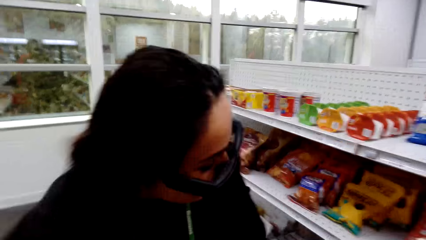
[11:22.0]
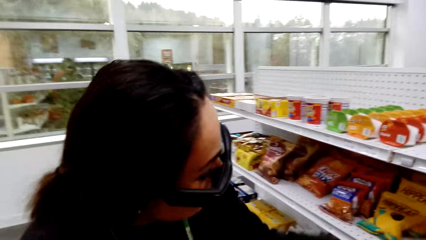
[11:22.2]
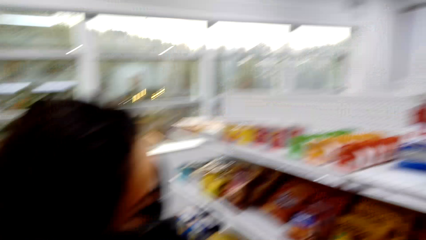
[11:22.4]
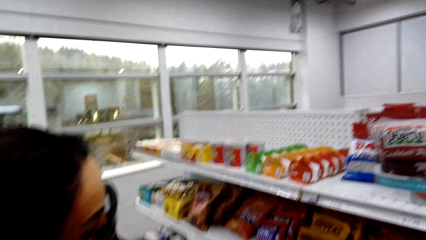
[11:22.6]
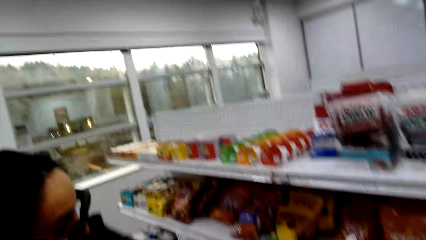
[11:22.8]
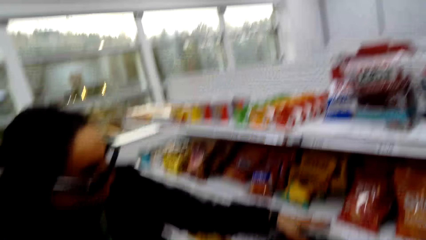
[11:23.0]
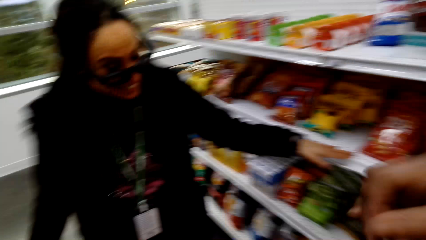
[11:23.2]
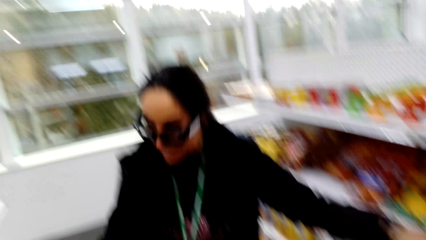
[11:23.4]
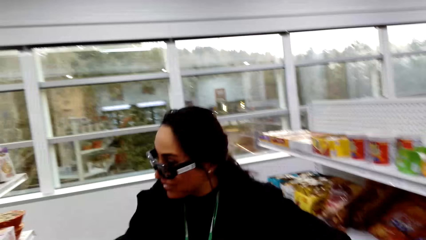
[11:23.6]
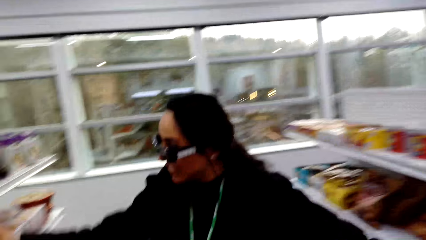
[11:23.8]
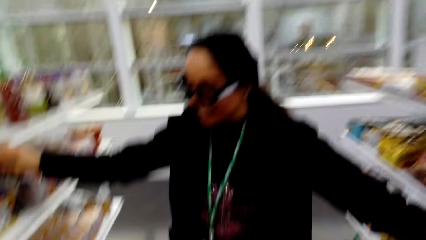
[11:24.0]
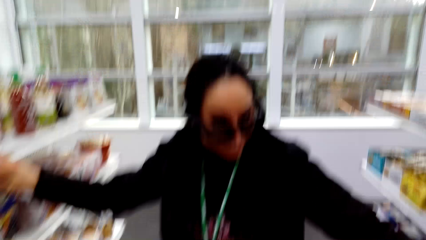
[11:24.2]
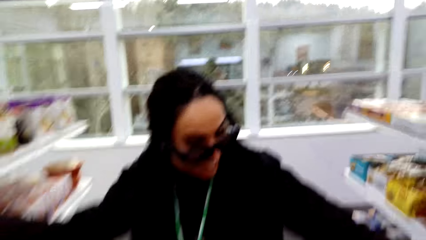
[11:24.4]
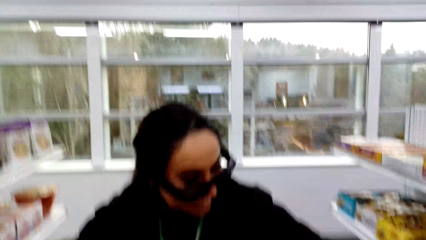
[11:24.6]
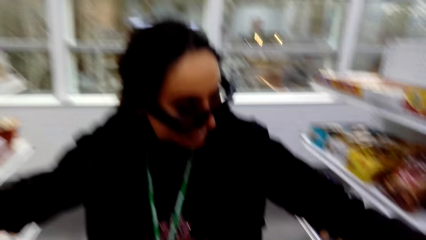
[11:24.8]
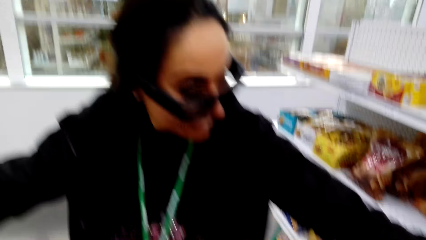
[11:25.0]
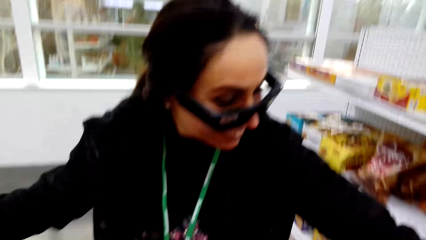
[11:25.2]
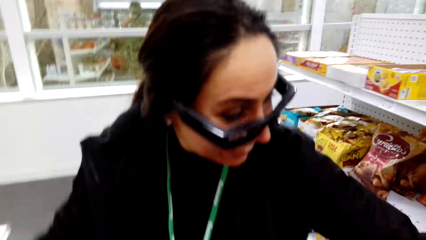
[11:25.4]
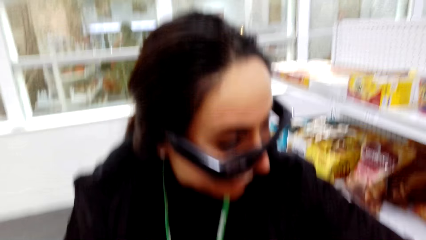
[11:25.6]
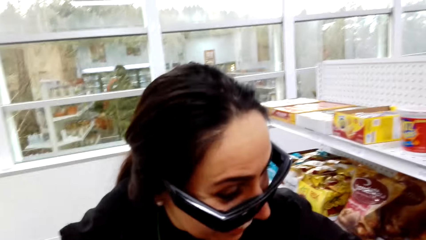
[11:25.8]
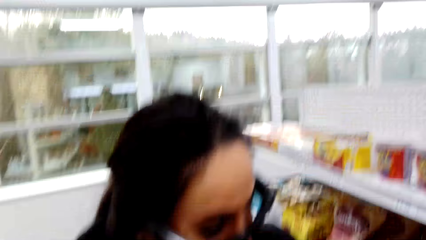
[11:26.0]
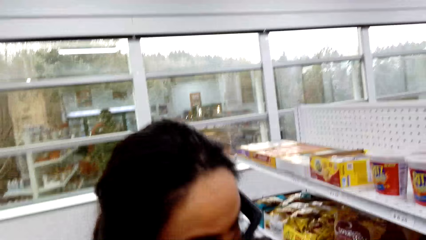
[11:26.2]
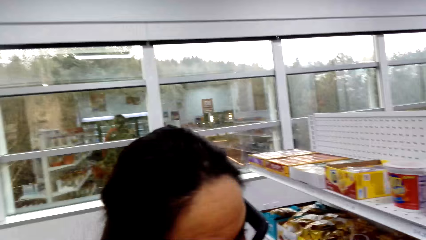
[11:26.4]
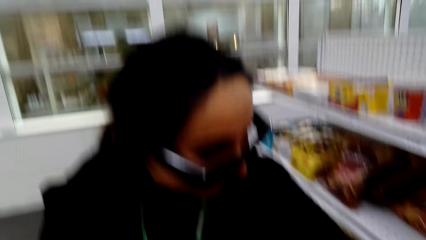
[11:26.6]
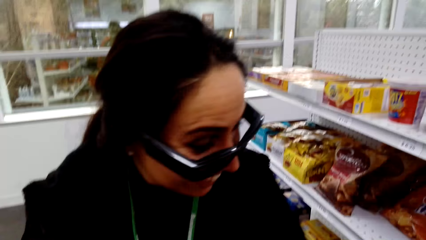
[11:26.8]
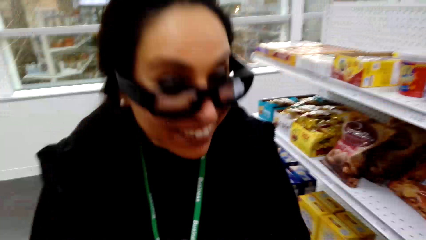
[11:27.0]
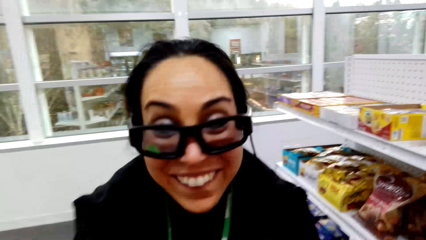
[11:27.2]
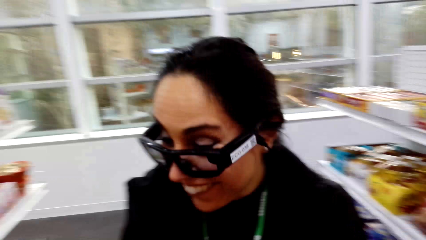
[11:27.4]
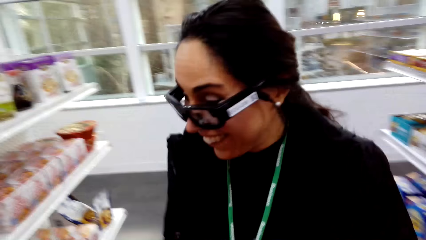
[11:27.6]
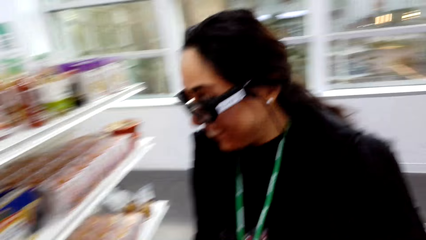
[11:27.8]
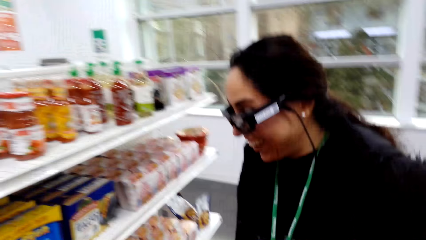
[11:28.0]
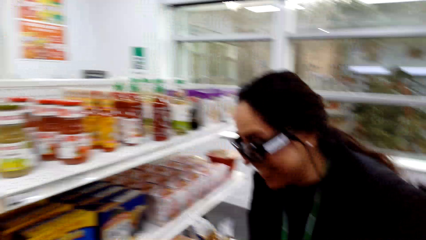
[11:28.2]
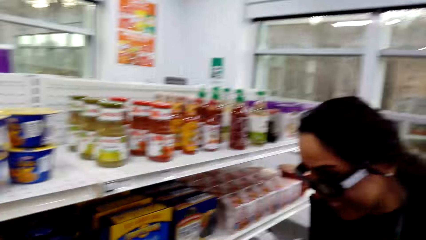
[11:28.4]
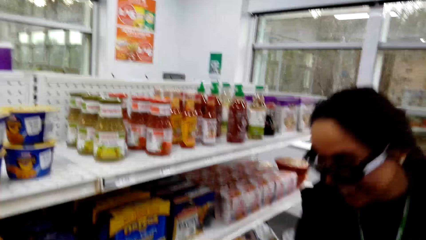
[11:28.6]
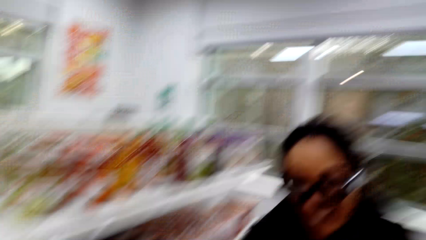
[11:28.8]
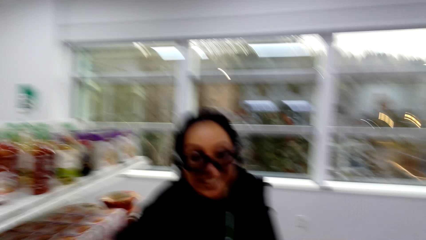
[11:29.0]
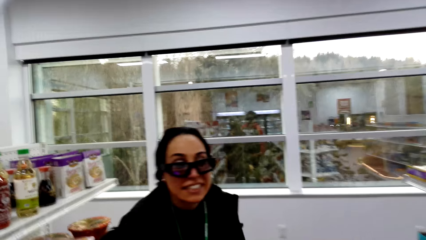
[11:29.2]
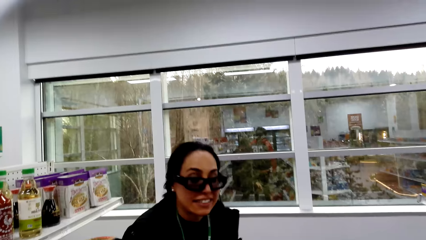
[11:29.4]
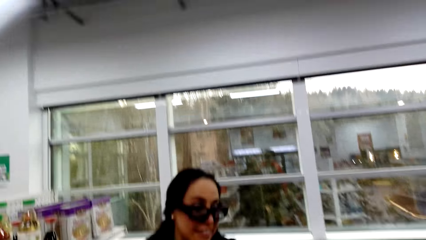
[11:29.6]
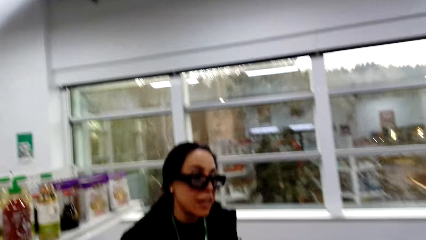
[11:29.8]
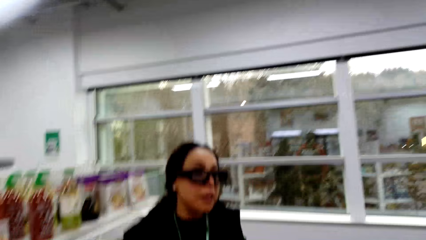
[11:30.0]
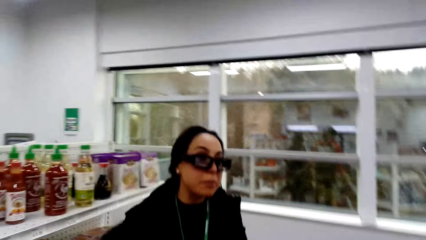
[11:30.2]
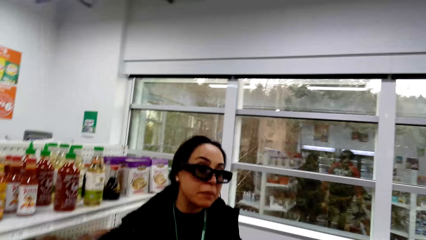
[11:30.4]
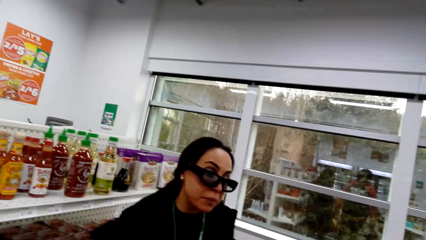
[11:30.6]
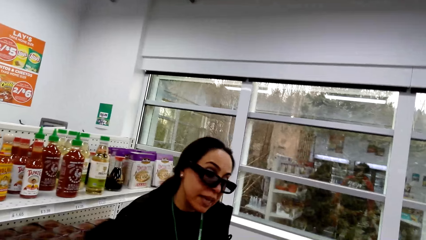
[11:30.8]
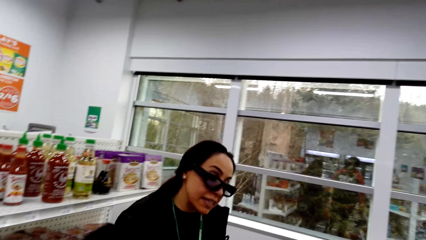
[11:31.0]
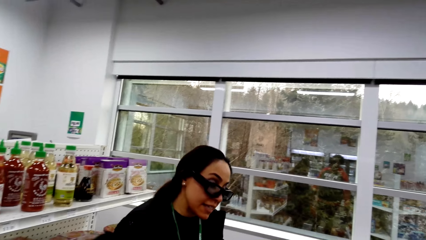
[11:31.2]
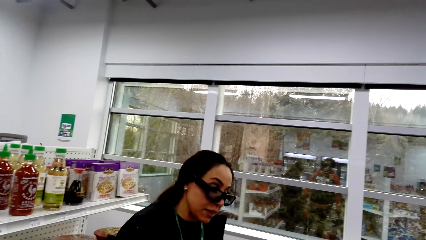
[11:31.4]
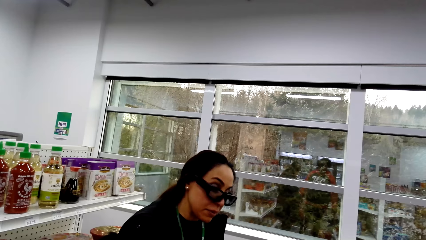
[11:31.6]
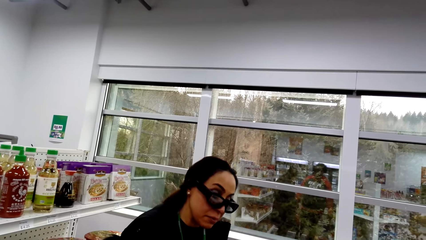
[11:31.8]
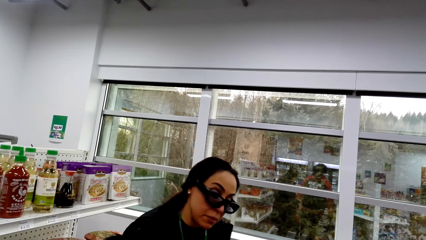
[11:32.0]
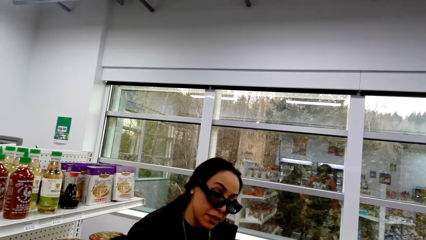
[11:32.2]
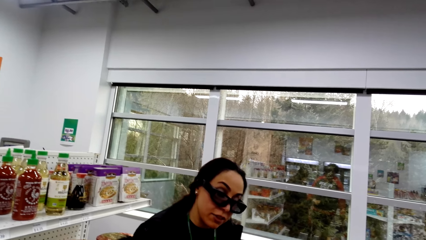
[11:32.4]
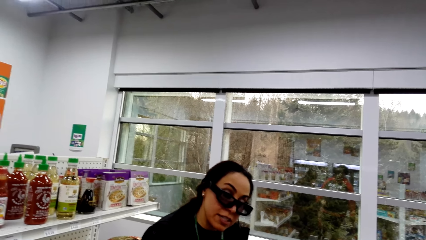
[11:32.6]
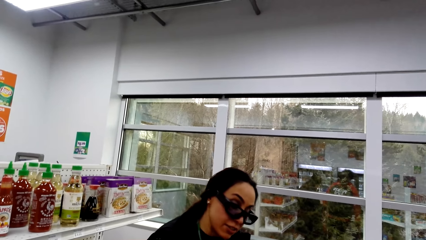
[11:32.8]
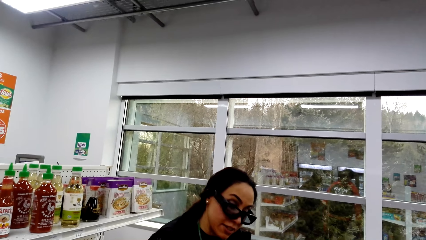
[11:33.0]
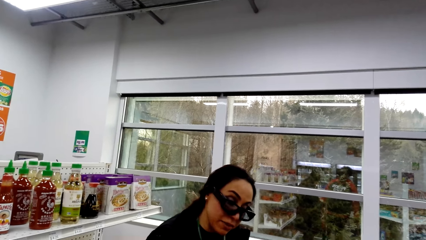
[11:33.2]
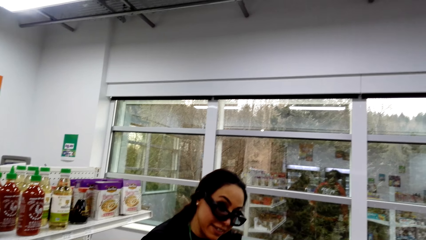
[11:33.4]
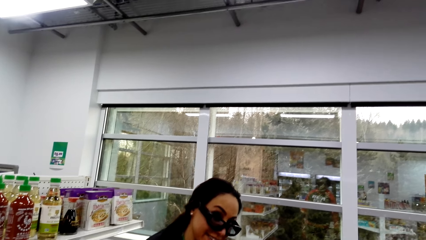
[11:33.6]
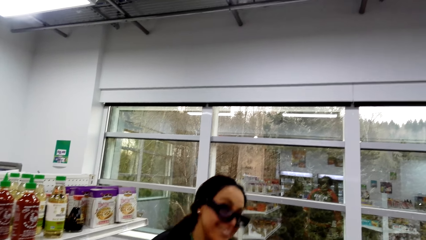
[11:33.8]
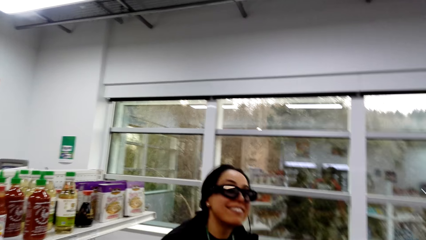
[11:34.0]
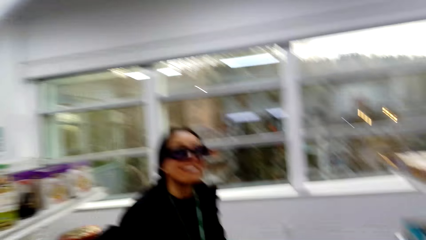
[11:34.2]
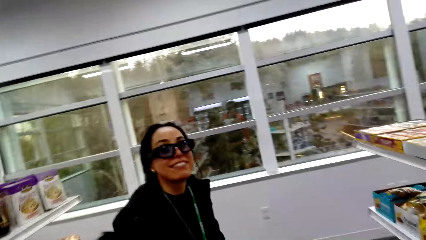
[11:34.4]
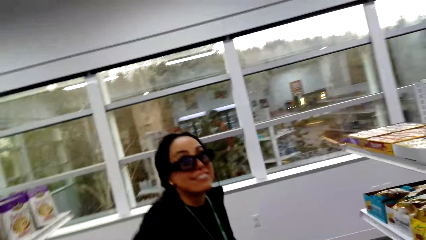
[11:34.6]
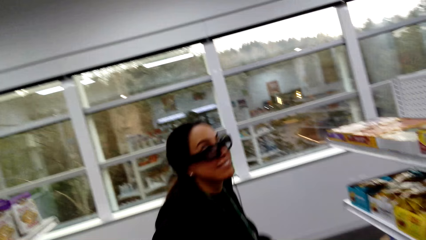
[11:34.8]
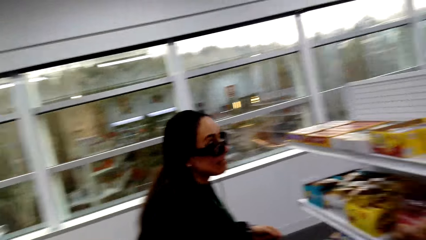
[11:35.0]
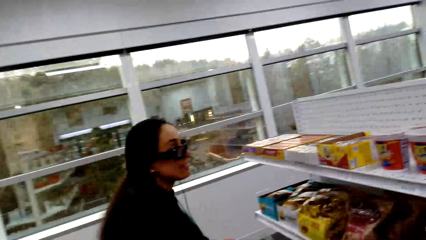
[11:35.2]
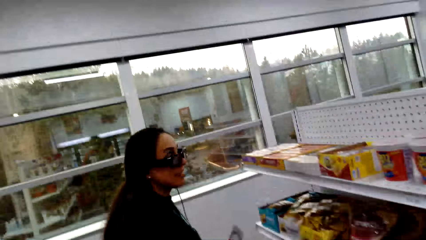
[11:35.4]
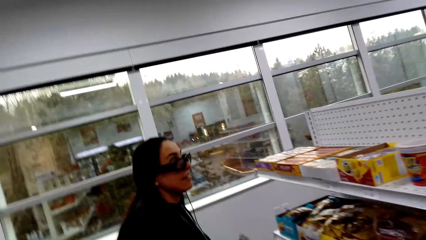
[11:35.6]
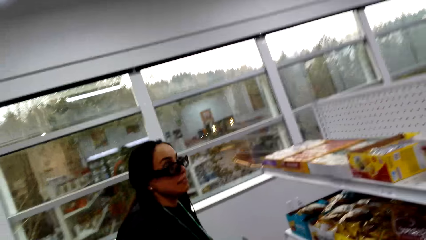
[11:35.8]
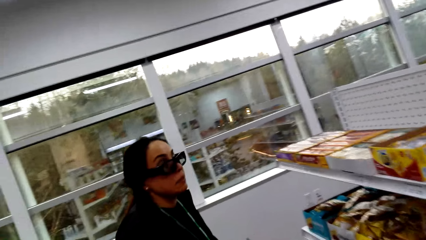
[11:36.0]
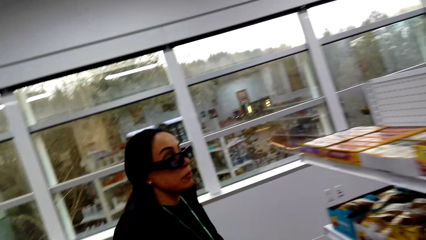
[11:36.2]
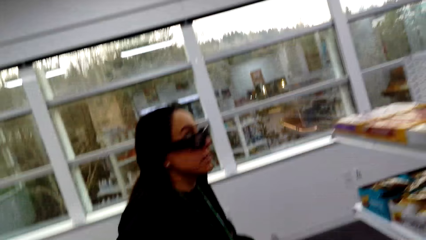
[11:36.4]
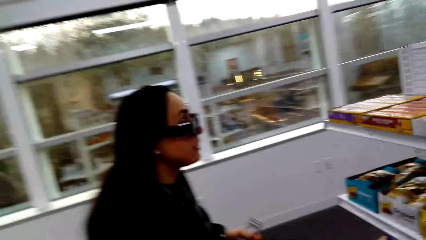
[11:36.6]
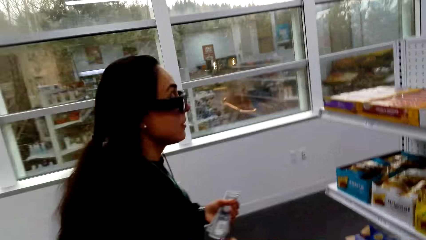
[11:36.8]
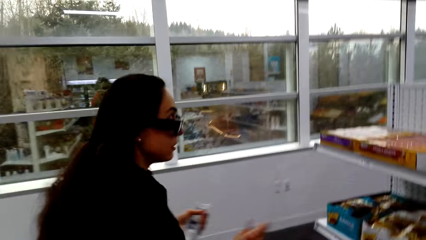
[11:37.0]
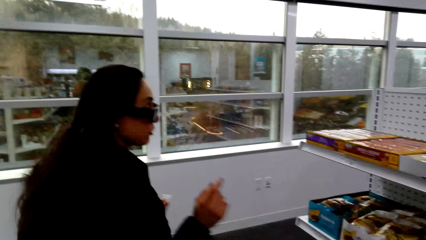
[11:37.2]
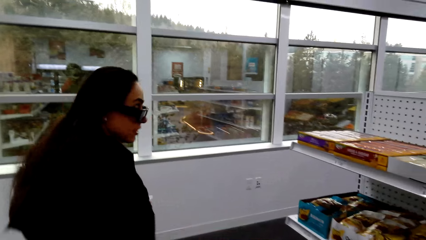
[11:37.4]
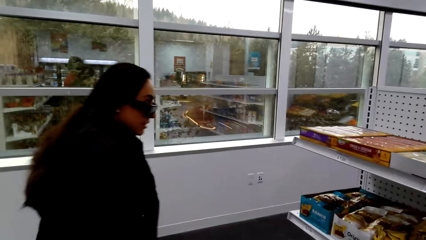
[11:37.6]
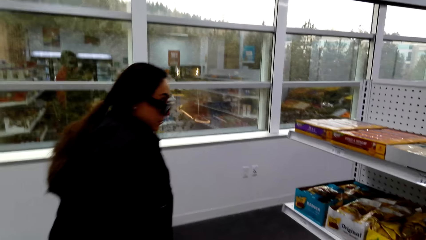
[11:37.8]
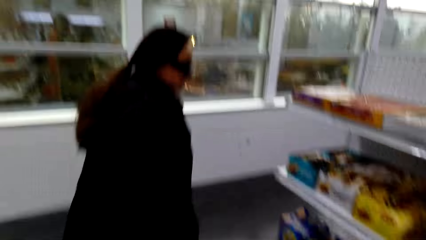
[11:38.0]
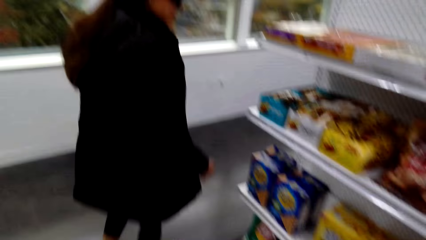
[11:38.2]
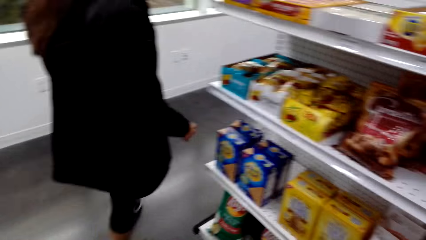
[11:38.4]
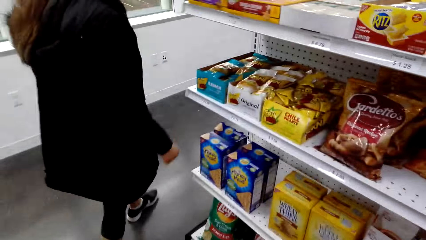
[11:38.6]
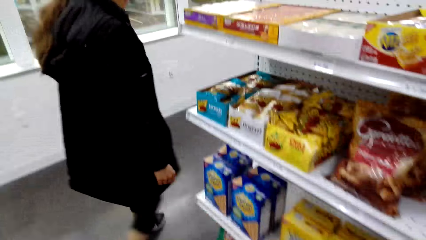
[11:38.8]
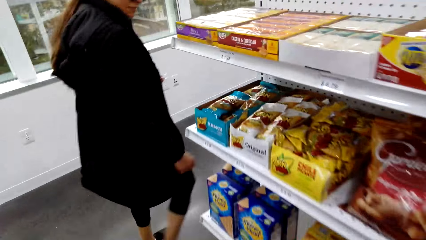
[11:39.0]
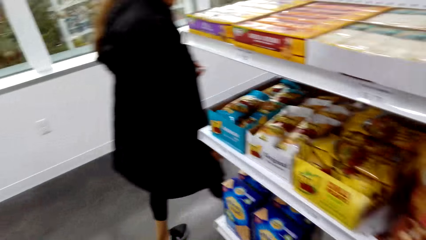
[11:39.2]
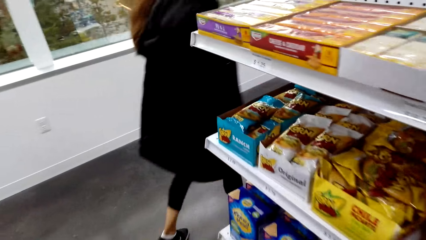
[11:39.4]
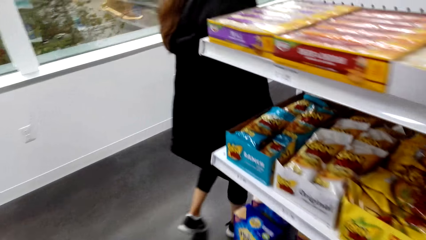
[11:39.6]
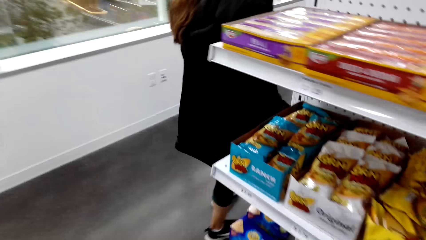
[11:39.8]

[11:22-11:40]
The camera wearer converses with a woman. They move around the mall.
